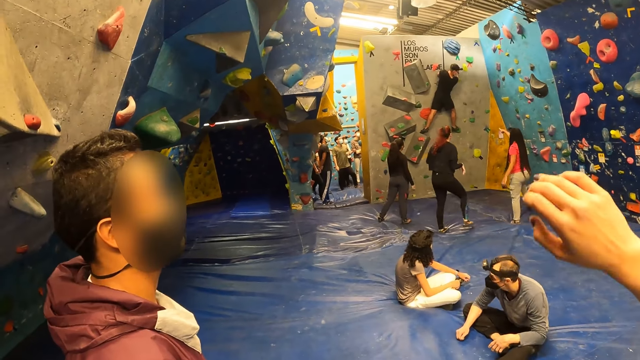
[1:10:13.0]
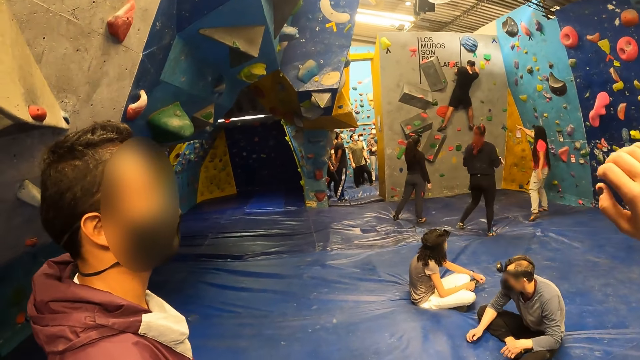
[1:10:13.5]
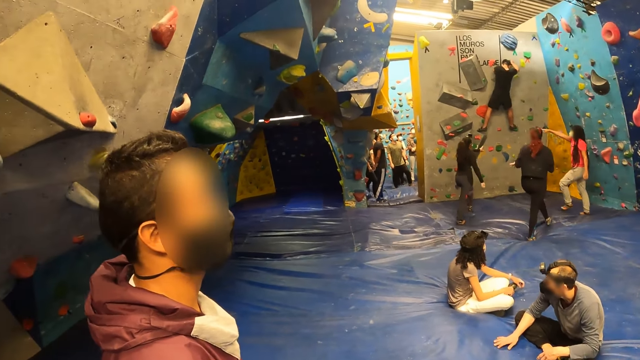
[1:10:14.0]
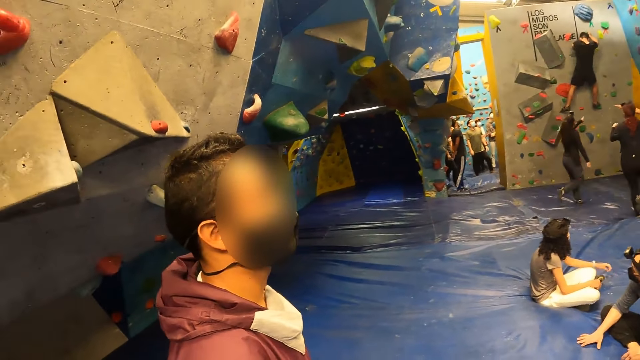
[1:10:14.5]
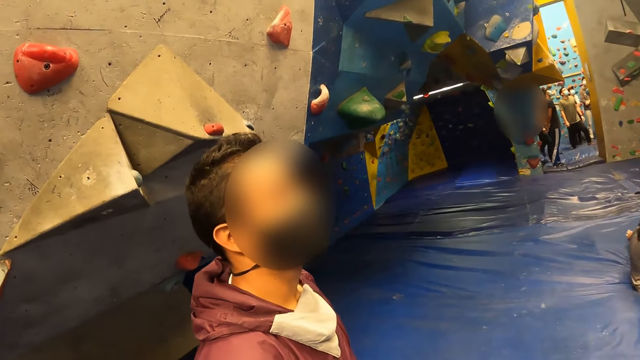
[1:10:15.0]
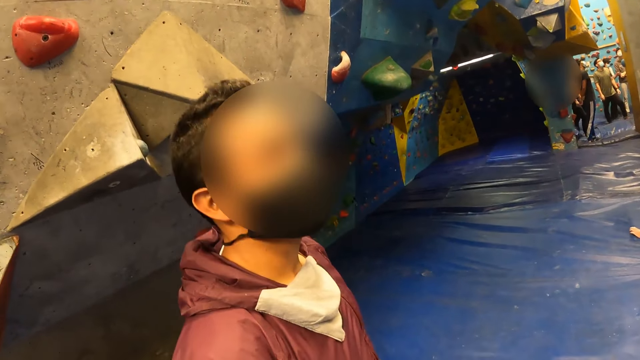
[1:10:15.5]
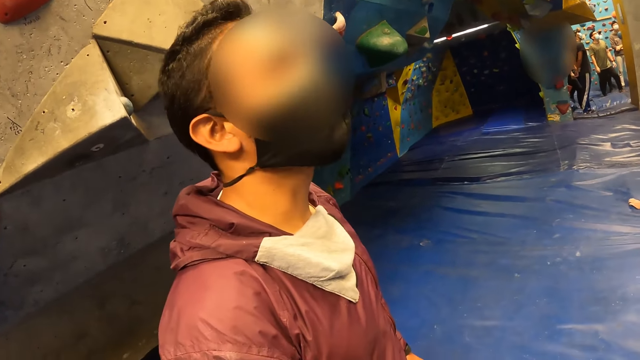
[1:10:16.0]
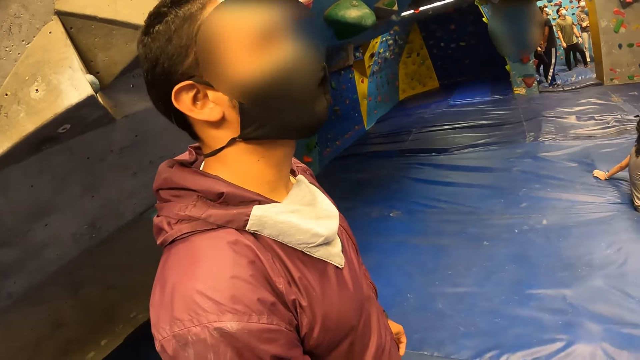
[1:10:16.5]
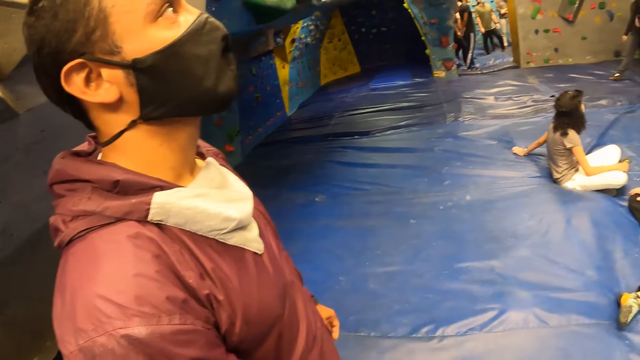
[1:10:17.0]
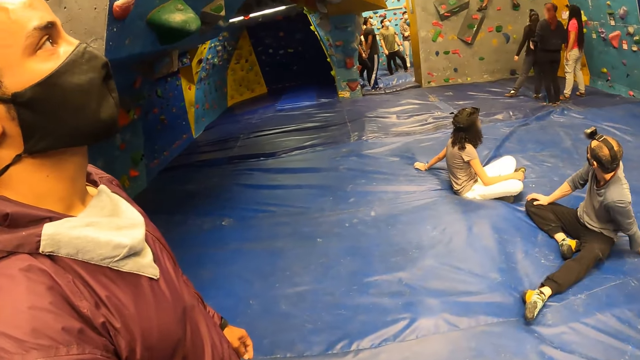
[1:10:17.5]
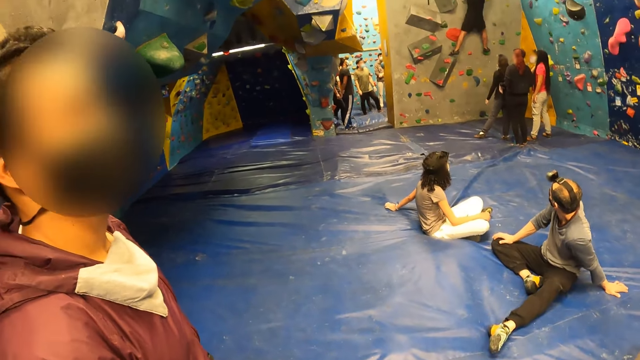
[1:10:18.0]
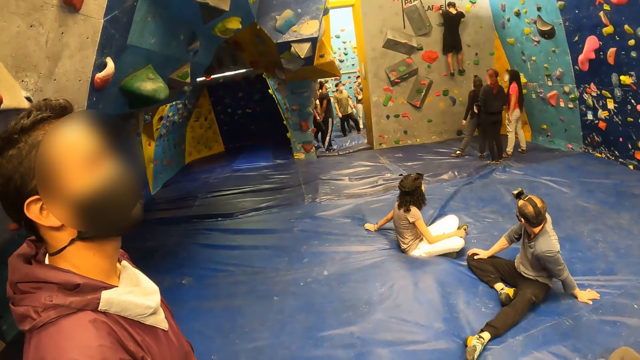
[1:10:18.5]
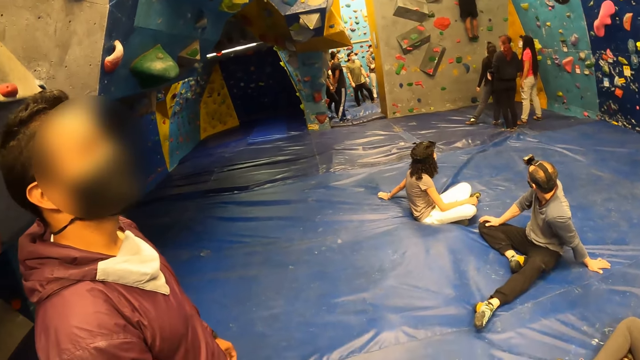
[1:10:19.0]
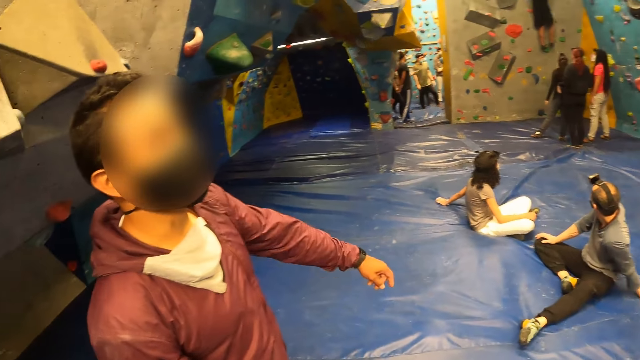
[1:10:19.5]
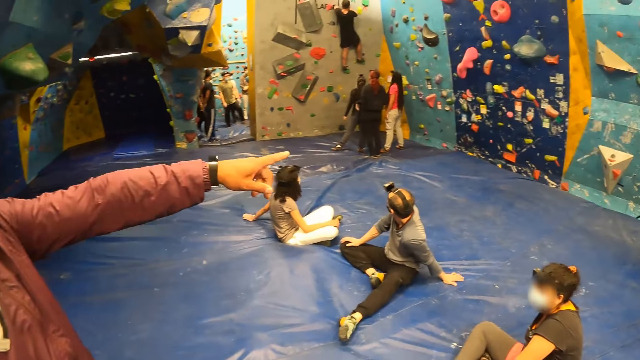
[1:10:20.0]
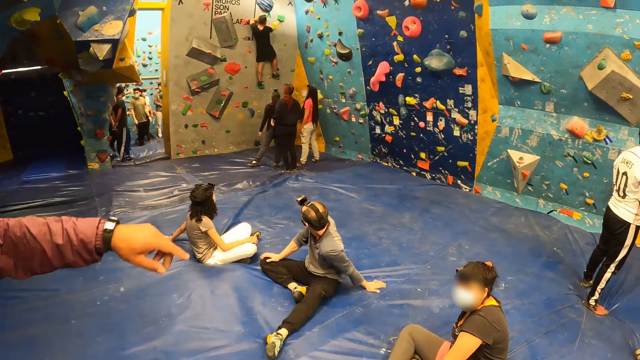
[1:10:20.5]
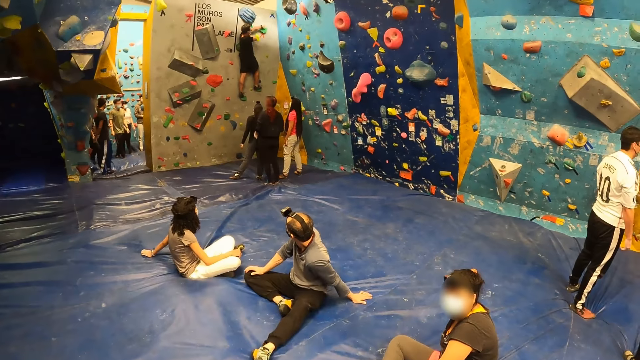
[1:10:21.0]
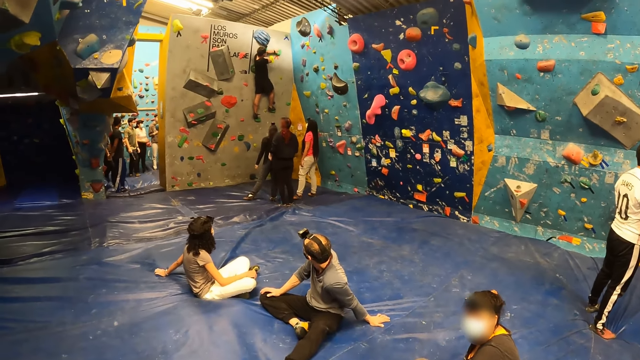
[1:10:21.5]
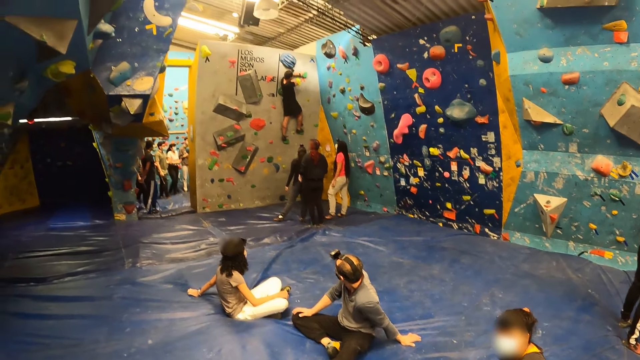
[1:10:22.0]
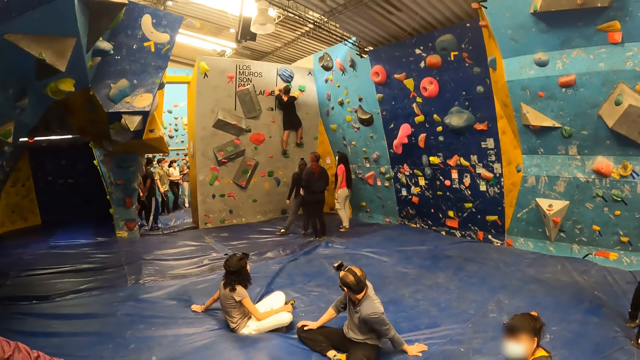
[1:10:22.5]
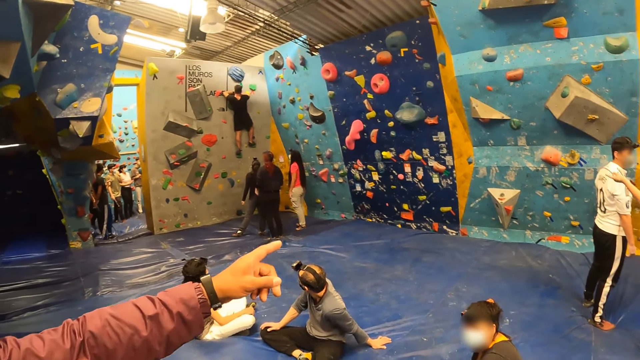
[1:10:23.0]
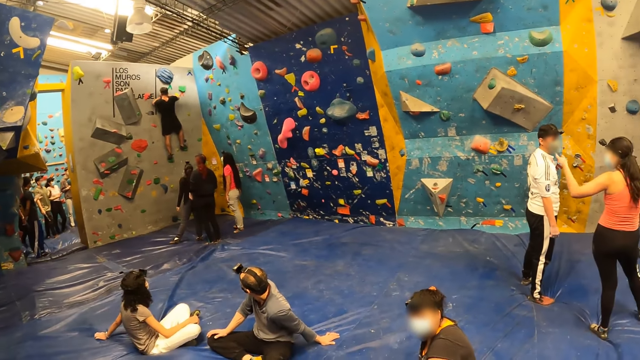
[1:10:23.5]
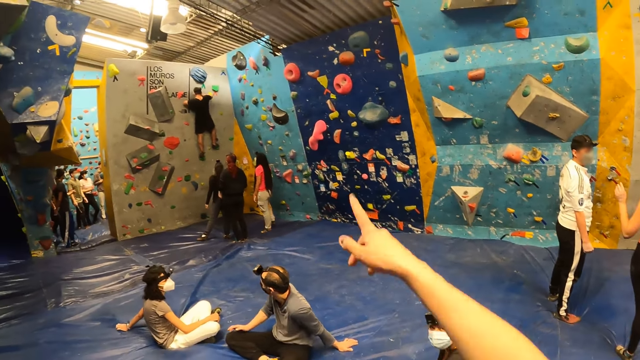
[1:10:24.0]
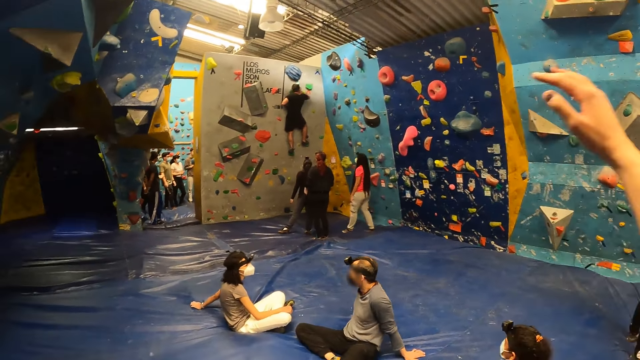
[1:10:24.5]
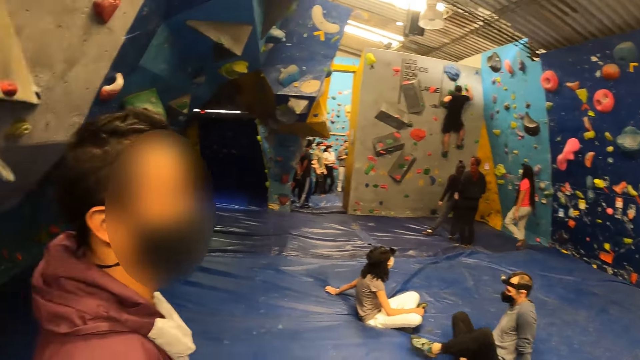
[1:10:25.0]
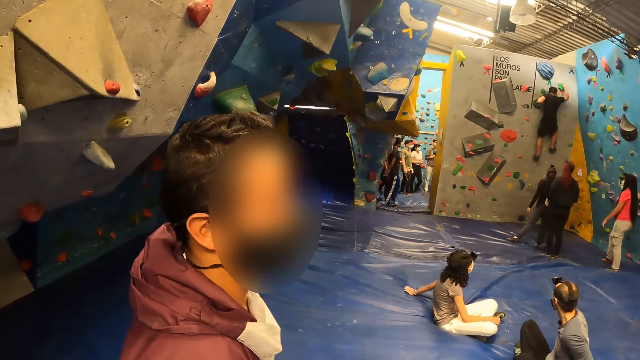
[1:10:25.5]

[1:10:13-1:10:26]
The camera wearer points at something.

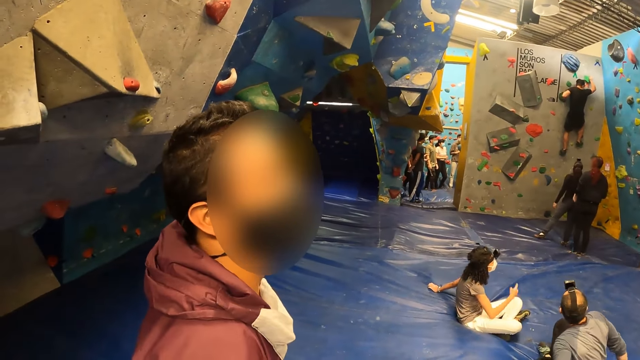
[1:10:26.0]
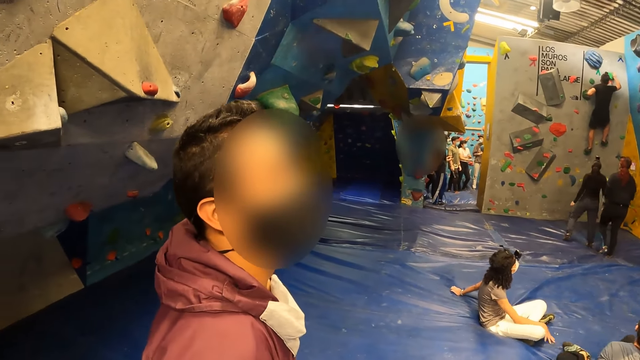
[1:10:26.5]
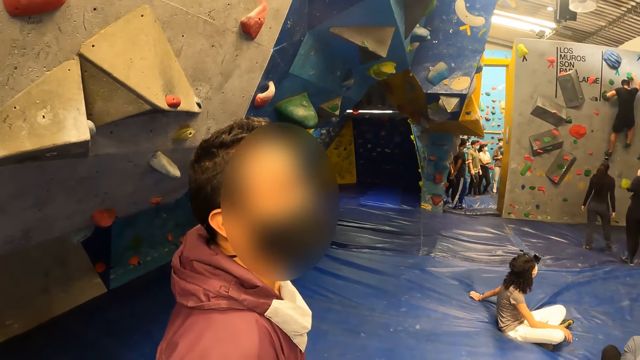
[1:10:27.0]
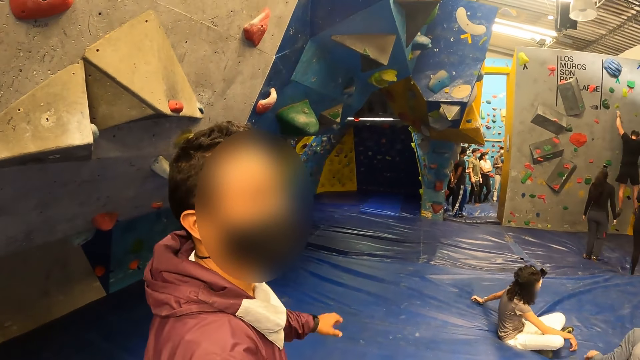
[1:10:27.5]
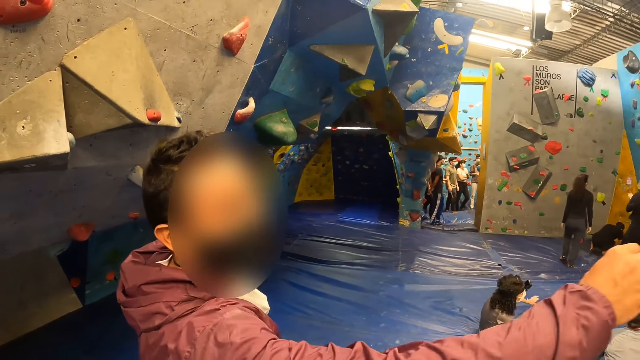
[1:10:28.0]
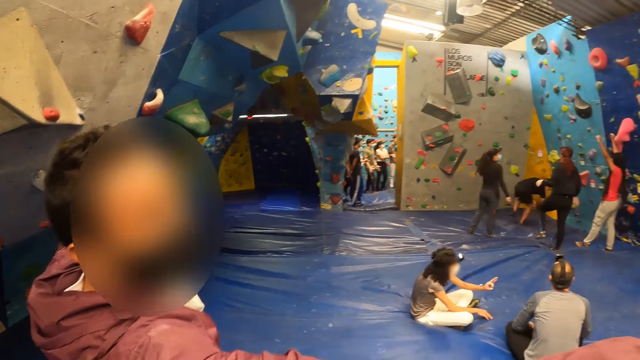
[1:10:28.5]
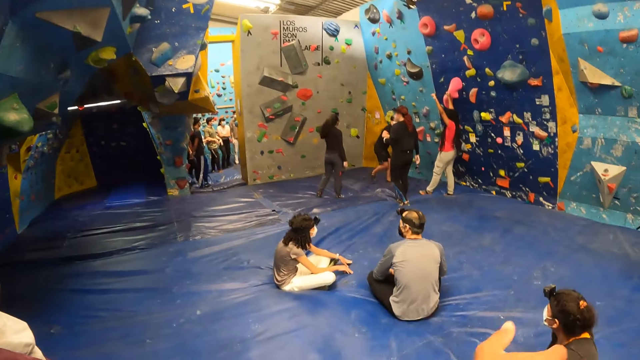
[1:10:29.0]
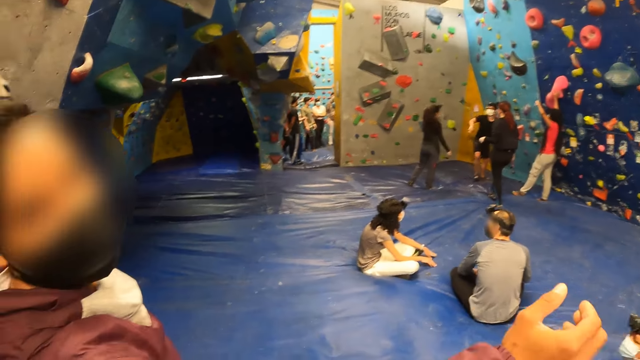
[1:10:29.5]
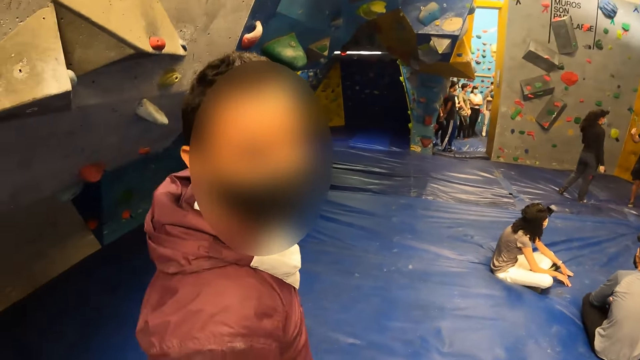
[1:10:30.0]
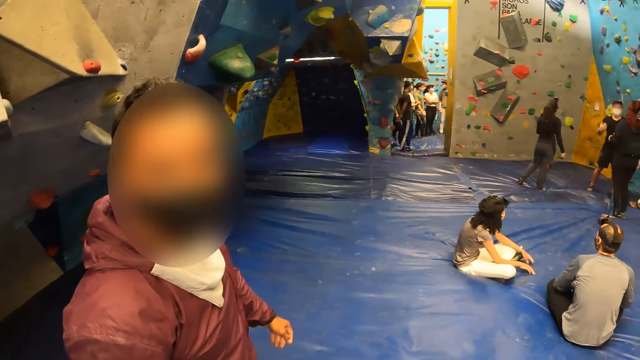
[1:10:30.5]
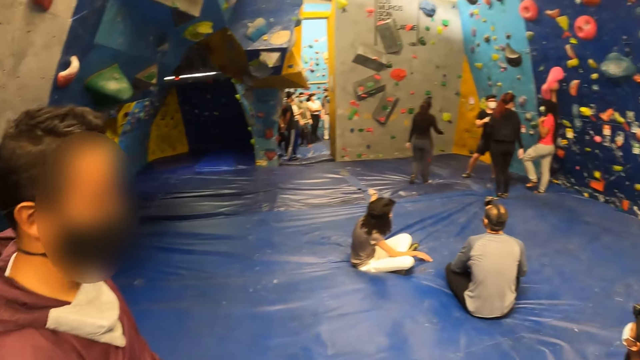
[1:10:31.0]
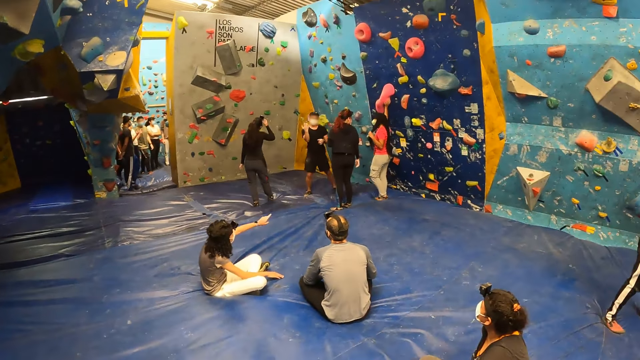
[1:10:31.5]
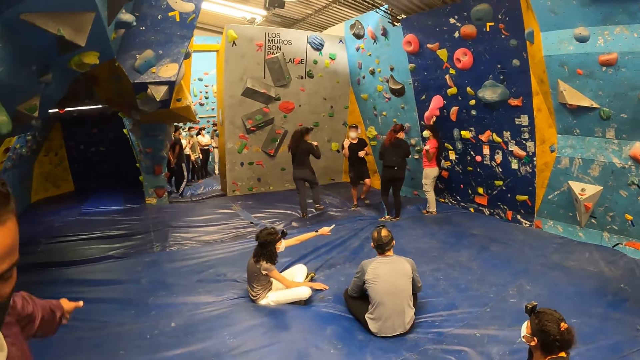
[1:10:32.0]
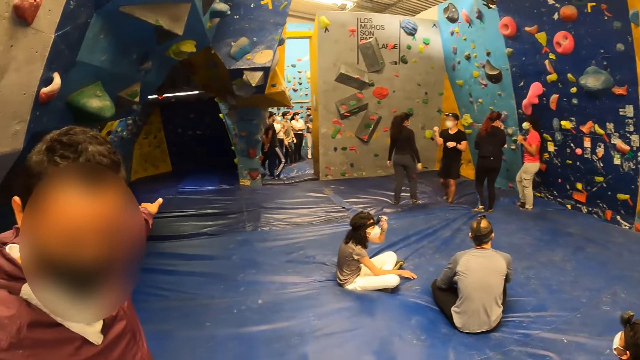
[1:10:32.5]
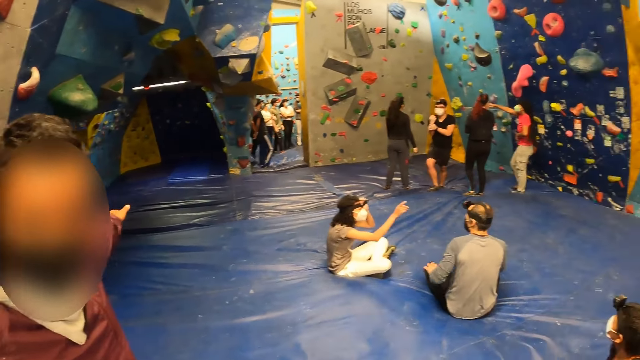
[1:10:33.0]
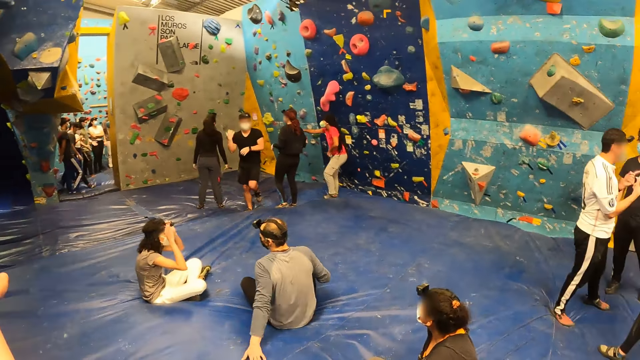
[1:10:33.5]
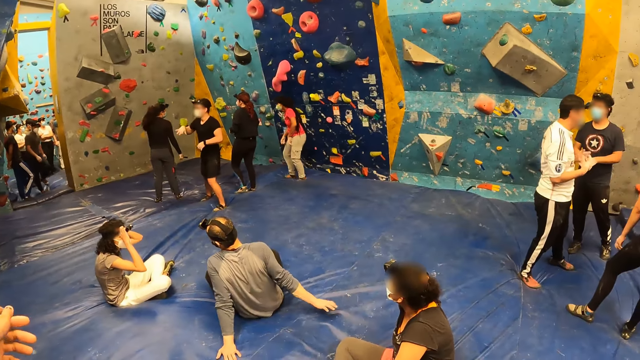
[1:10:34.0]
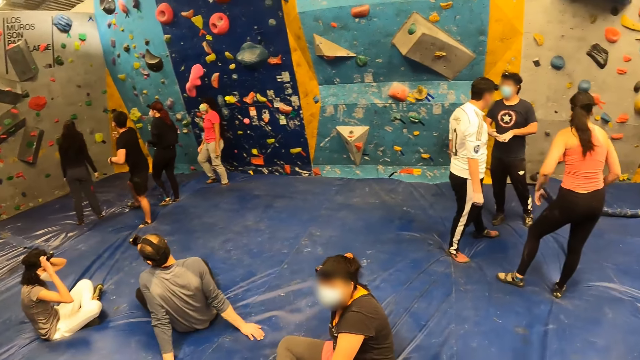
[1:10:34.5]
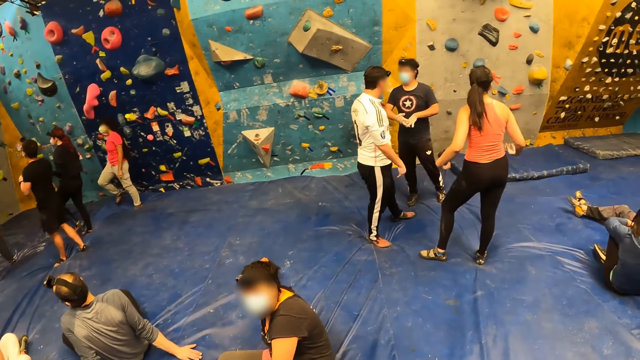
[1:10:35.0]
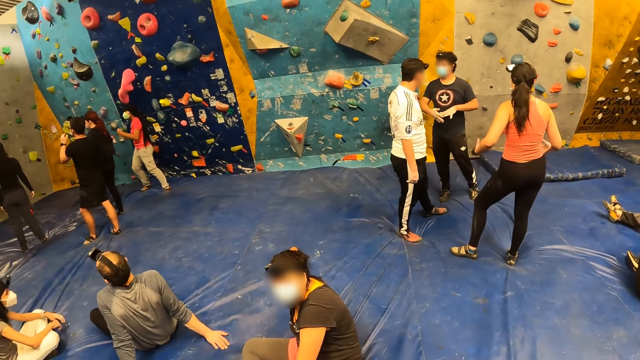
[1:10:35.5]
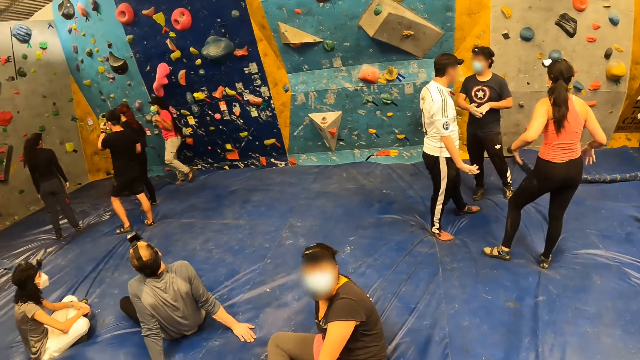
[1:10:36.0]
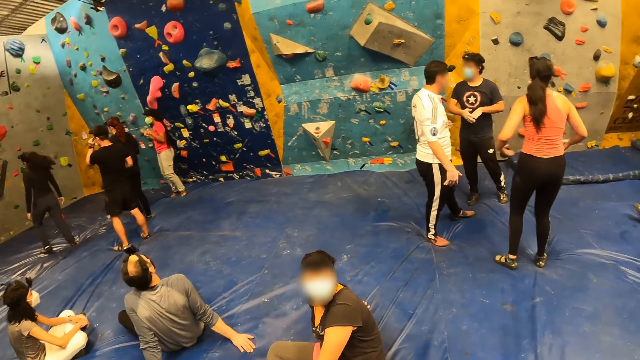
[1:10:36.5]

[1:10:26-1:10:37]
The camera wearer talks to someone.
